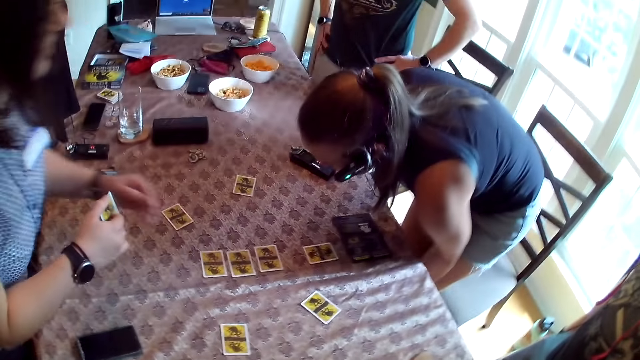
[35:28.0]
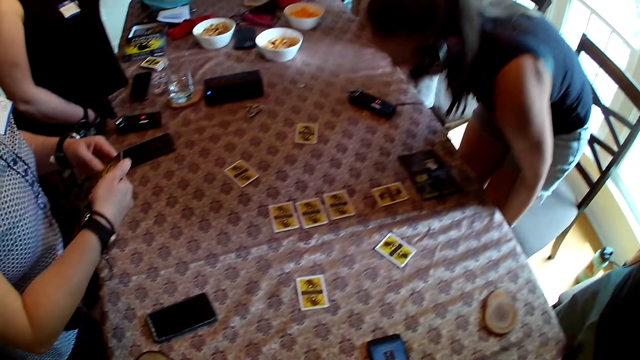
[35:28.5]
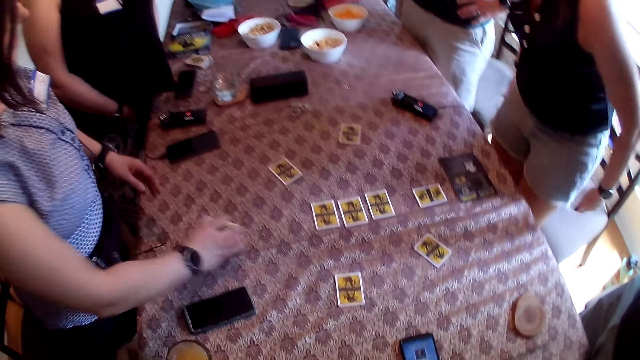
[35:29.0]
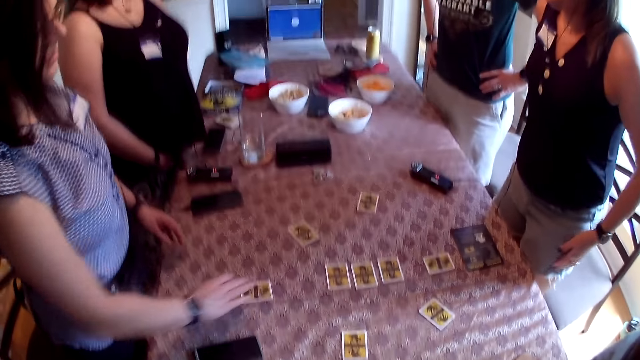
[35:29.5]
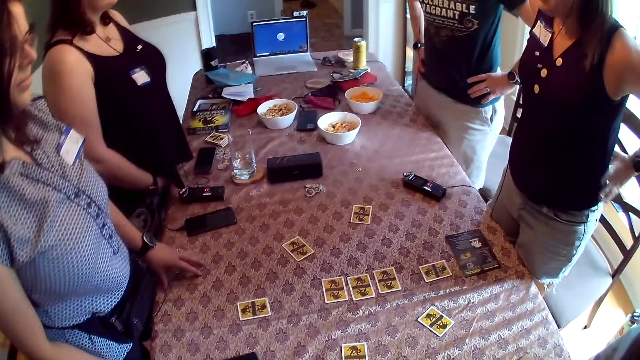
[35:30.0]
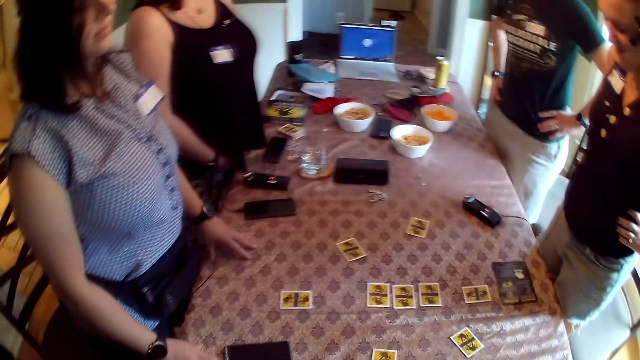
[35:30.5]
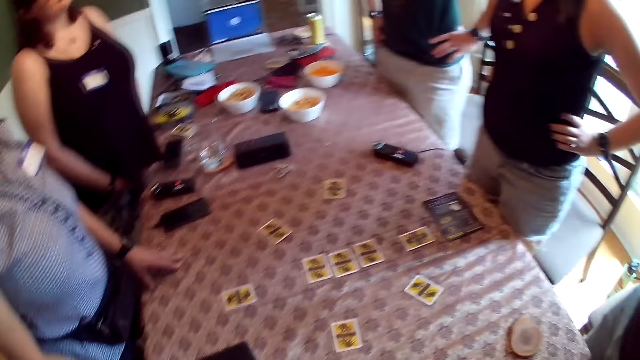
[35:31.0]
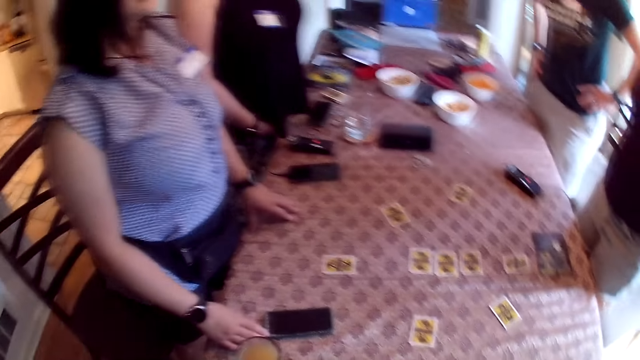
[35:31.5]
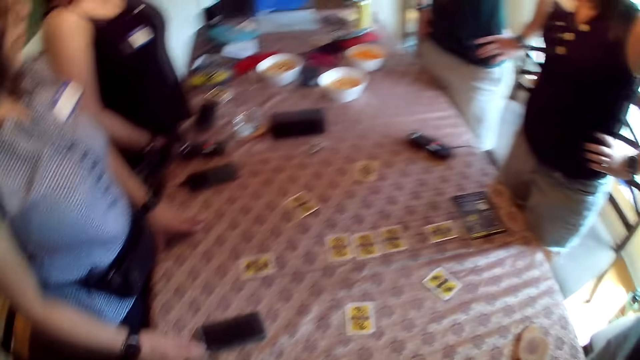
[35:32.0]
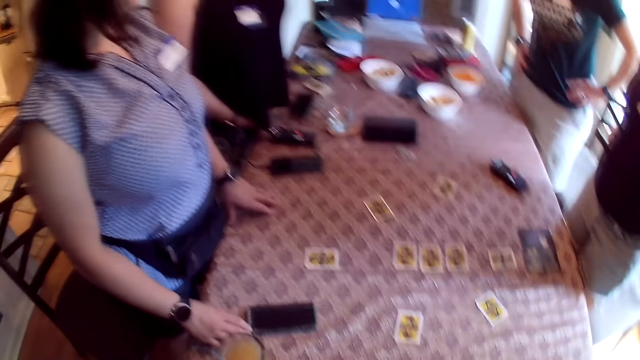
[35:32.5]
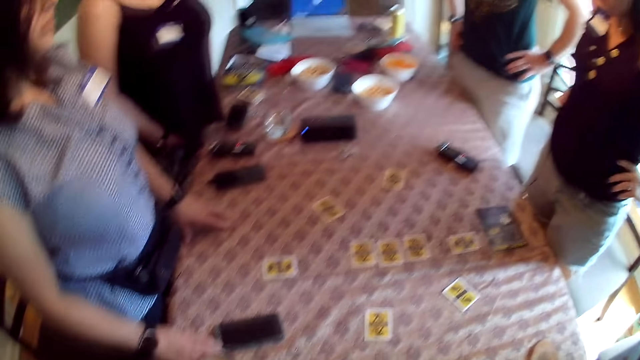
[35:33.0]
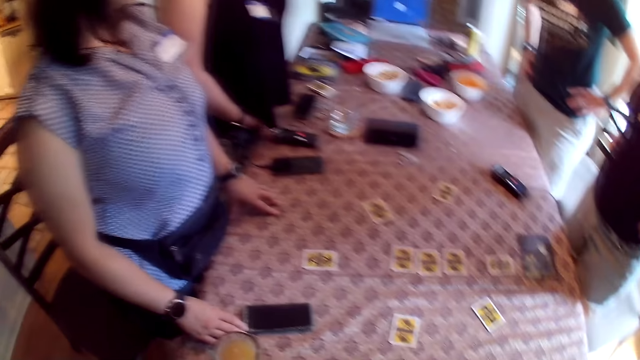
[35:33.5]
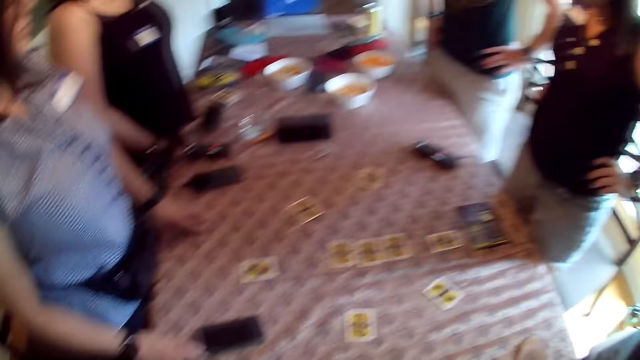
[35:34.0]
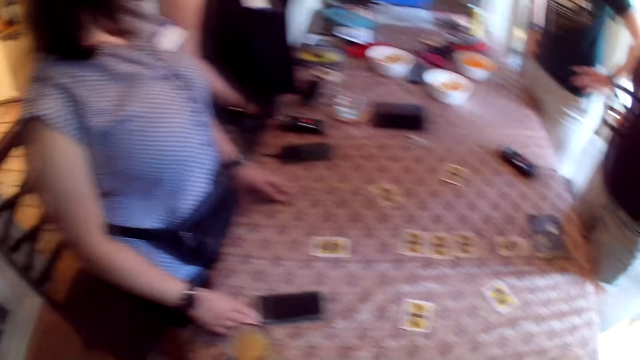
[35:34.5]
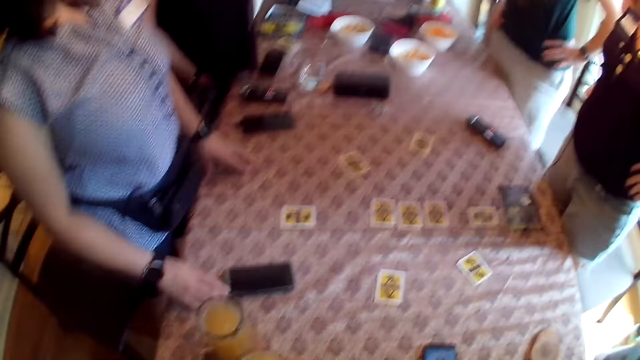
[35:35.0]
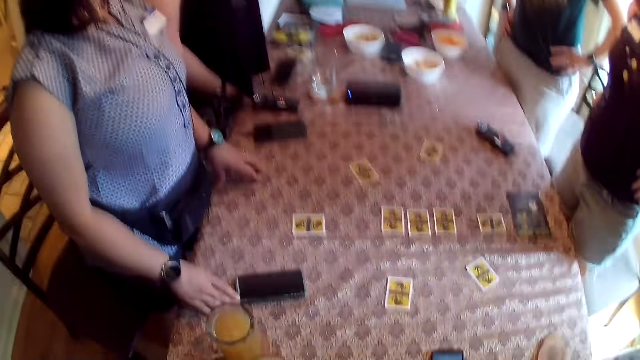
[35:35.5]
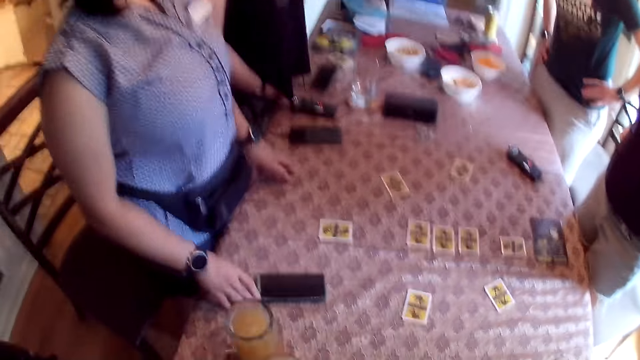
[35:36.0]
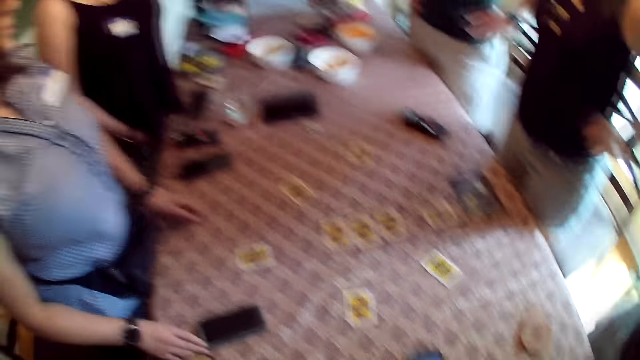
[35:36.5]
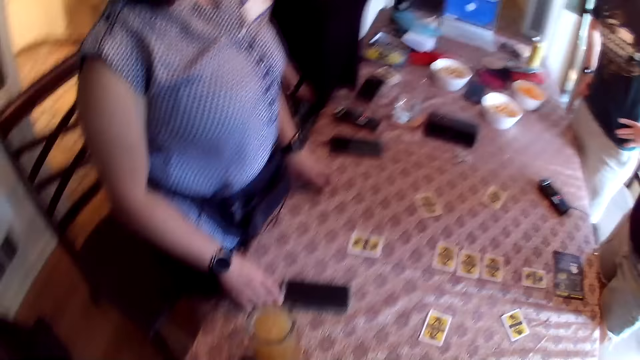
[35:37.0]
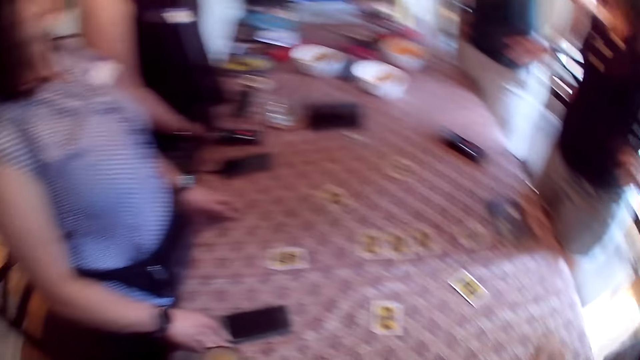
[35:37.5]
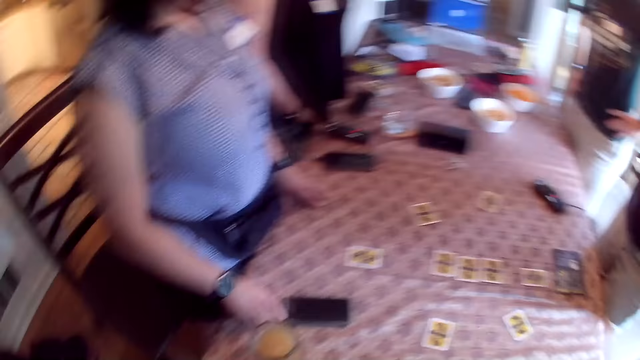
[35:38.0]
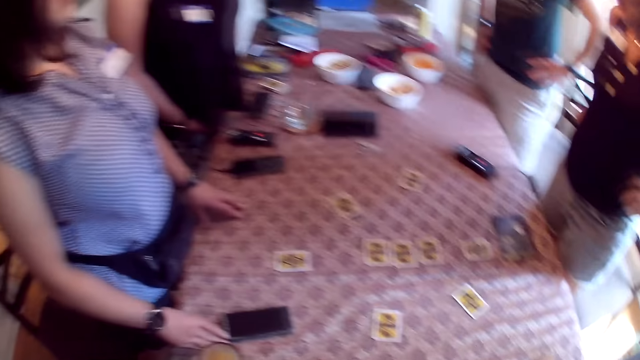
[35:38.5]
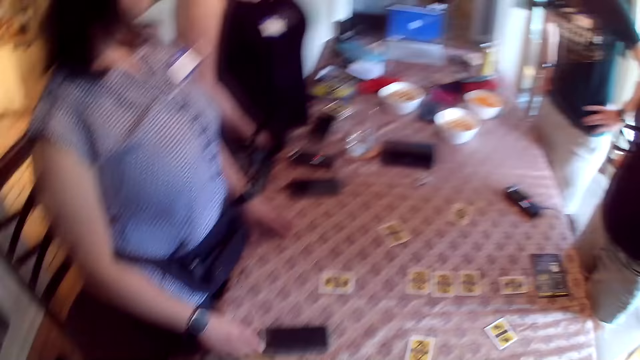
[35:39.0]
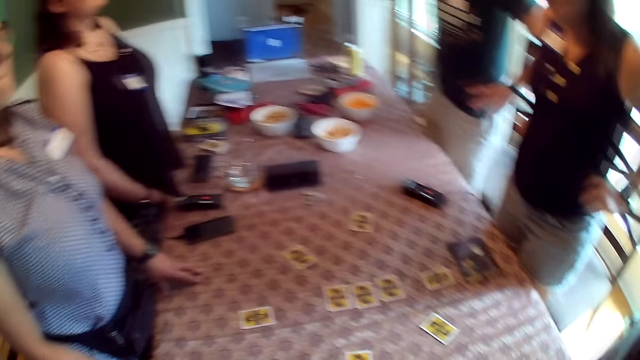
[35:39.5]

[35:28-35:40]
The woman holds the card with both hands. The woman removes her left hand from the card, places the card on the table with her right hand, and places both hands on the table.

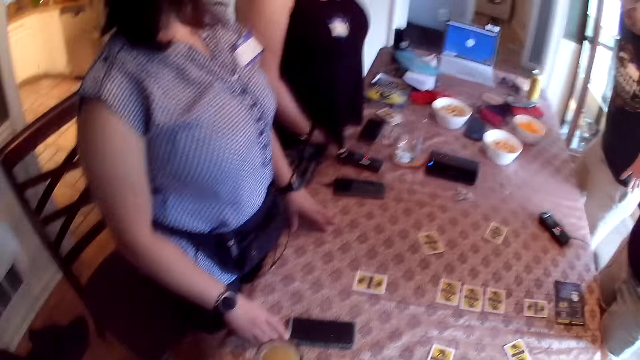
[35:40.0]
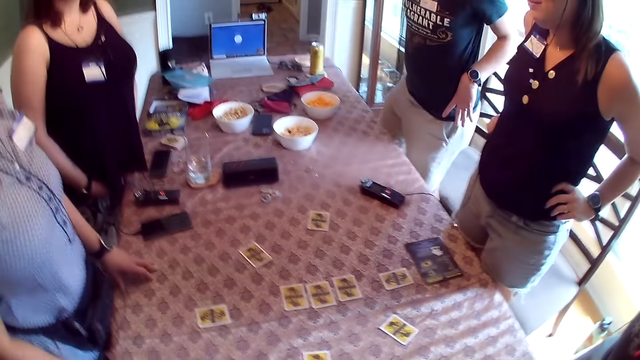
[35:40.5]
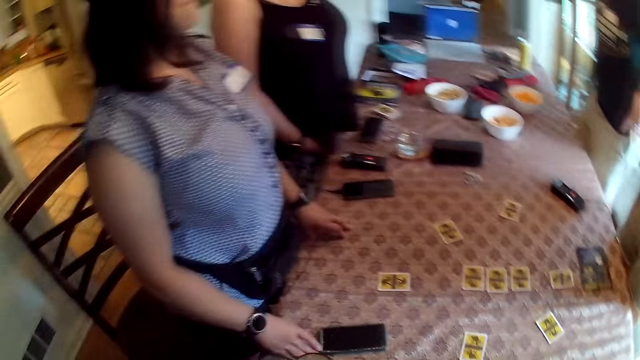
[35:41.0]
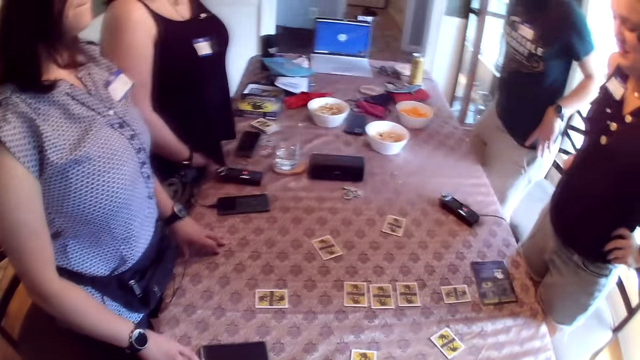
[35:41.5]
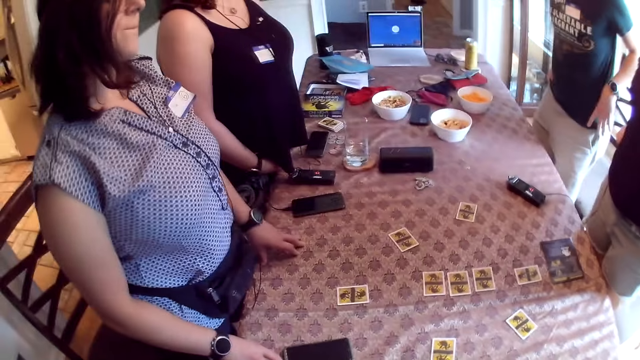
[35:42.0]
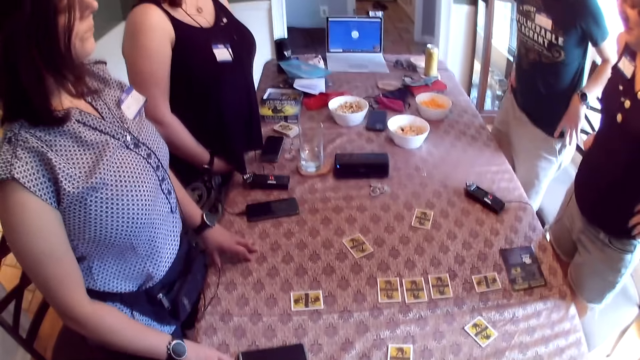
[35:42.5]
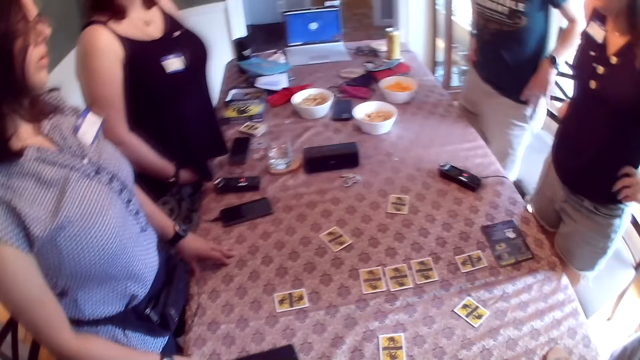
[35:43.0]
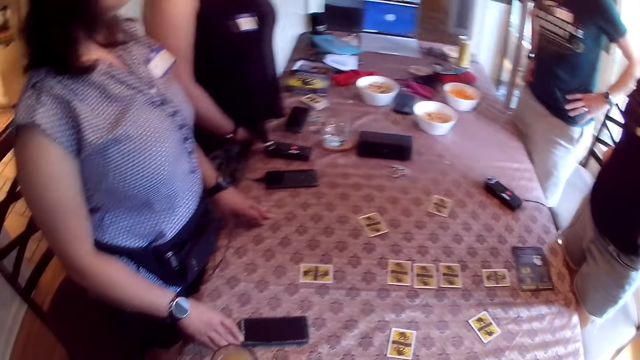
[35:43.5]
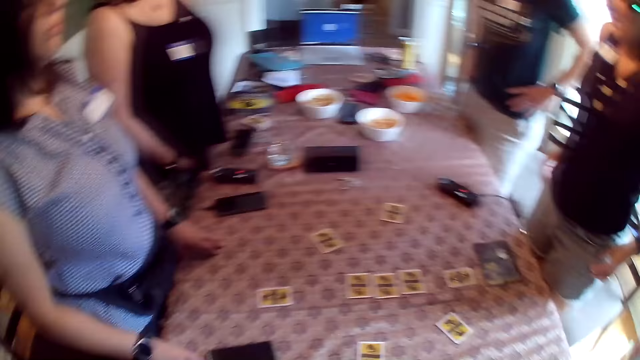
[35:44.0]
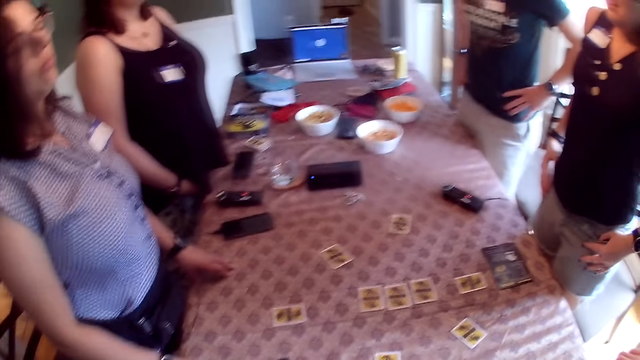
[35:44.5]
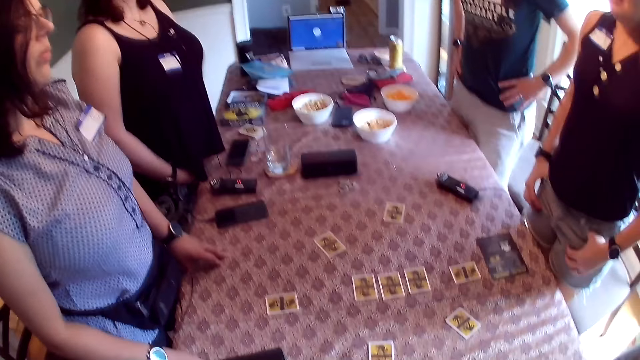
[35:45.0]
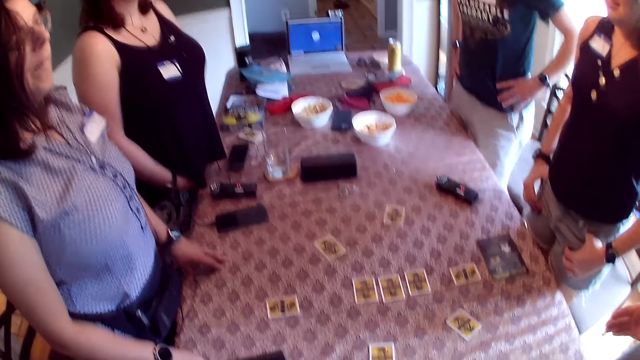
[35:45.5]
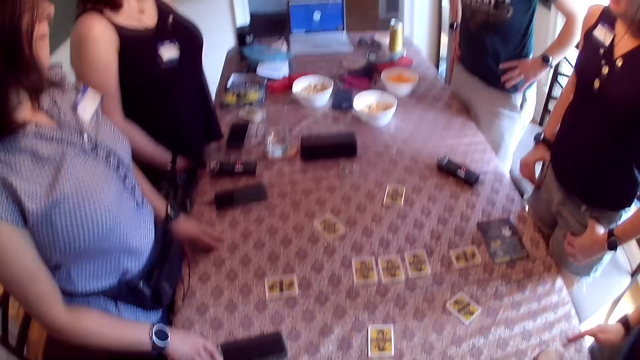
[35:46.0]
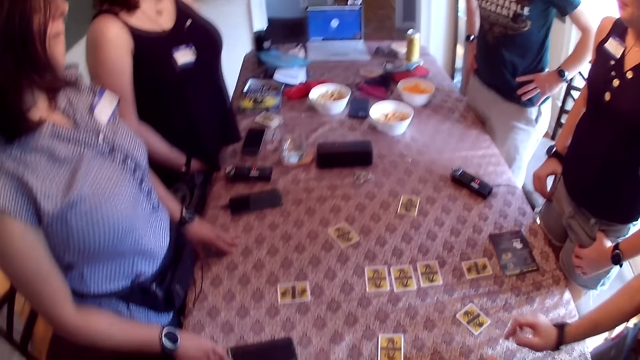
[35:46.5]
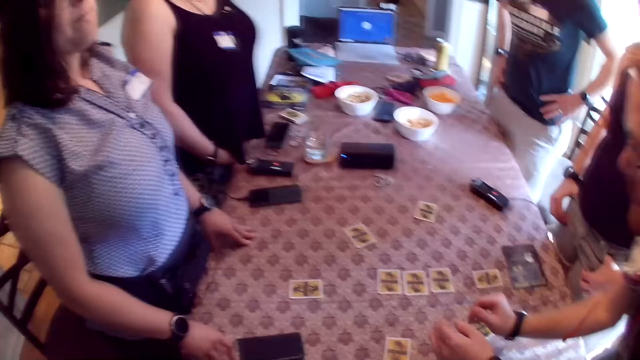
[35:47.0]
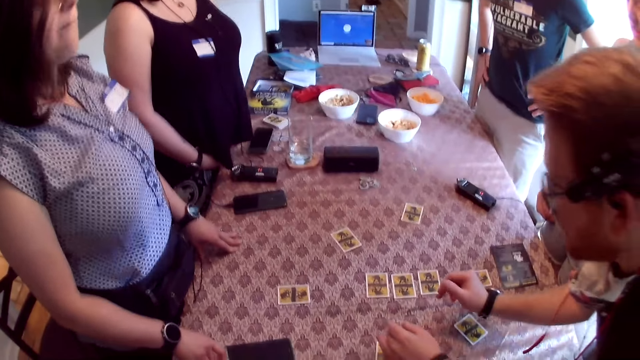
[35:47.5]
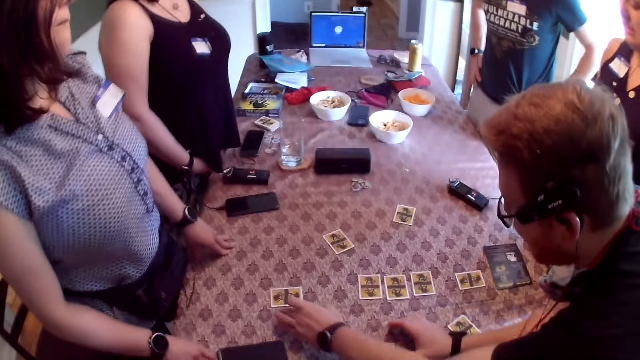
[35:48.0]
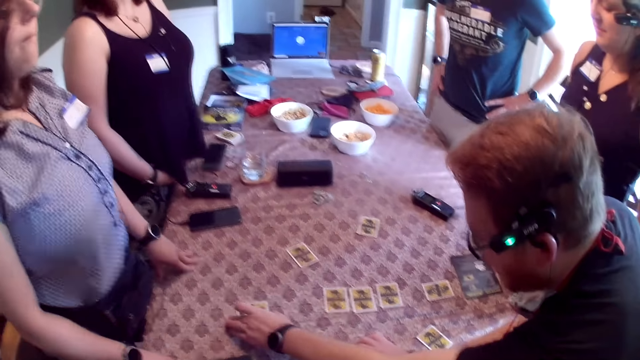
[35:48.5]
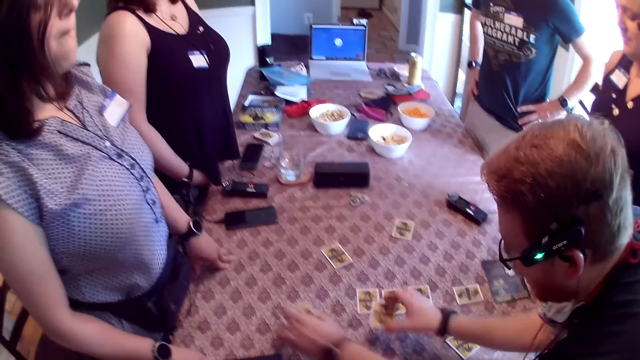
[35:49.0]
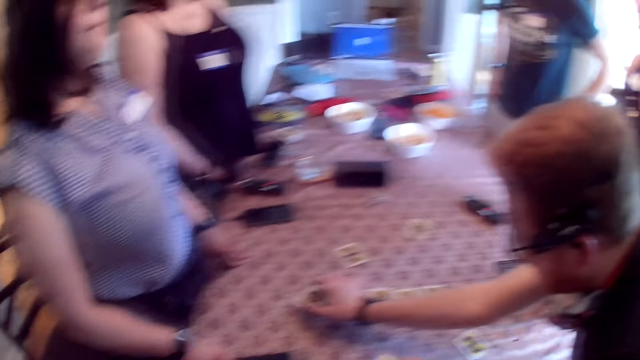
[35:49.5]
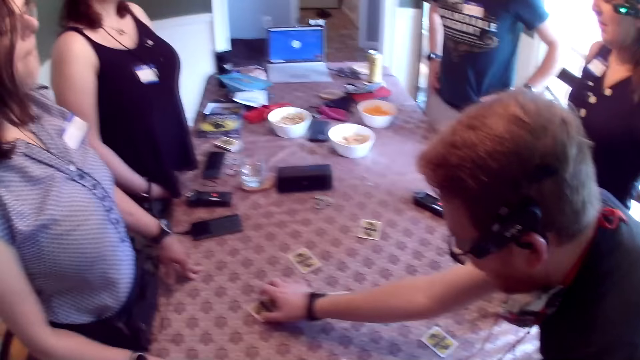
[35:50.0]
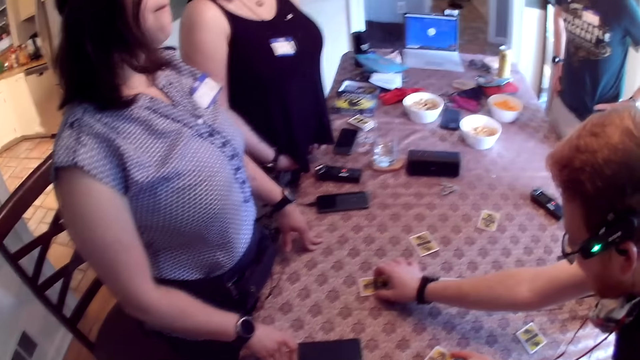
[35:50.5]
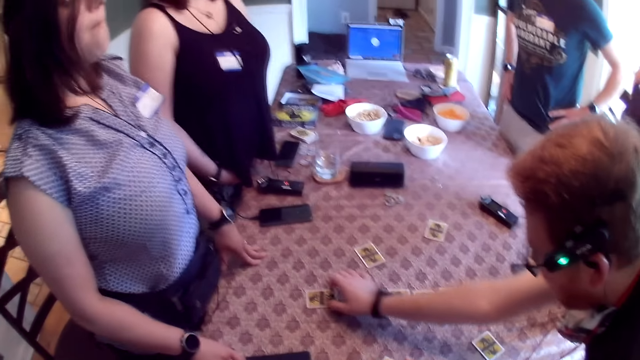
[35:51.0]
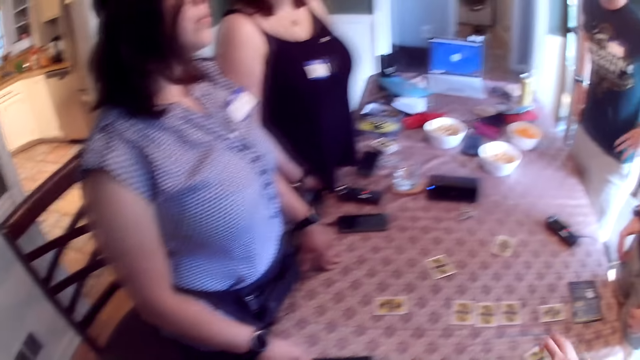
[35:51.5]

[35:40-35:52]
The man picks some cards on the table with both hands and places the cards on the table with both hands.
